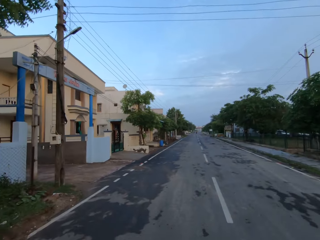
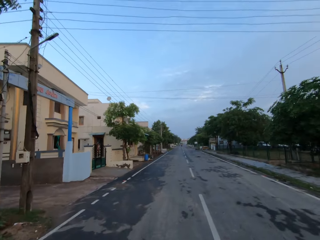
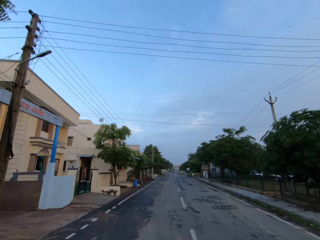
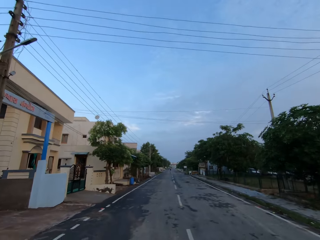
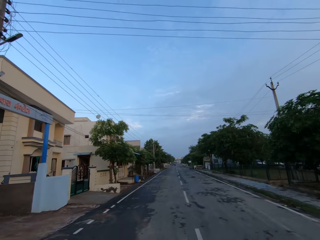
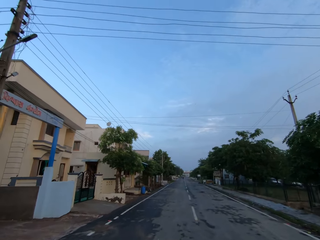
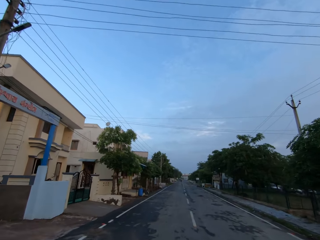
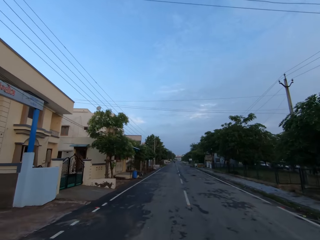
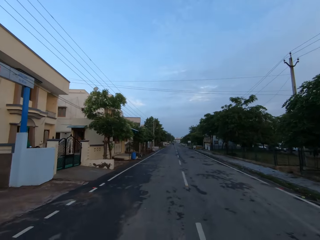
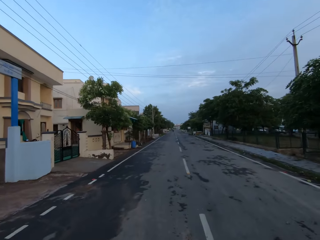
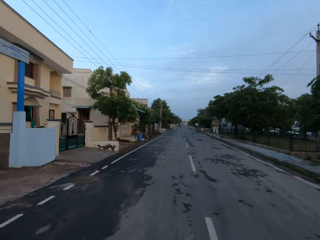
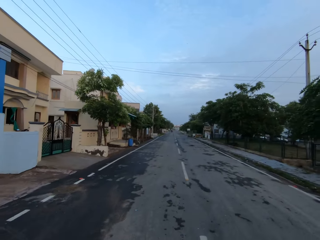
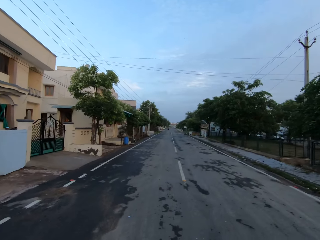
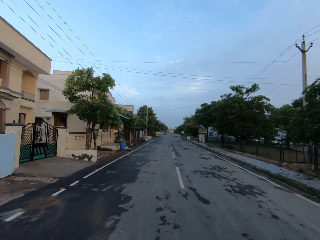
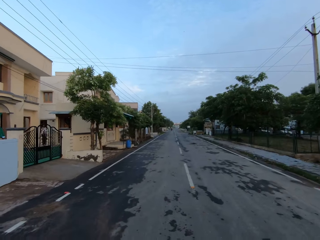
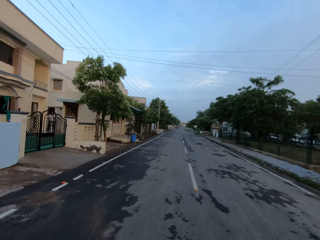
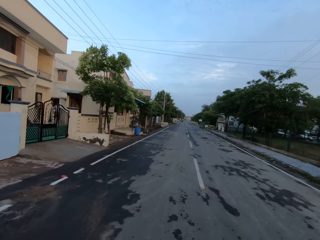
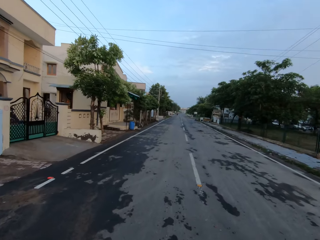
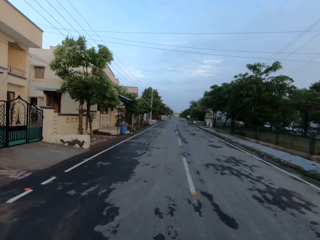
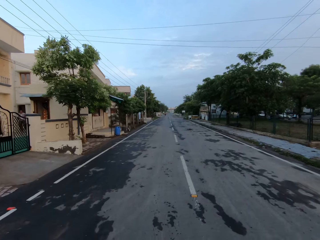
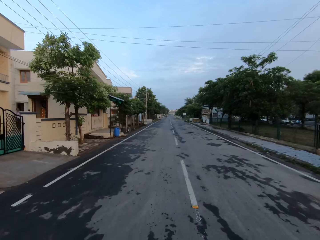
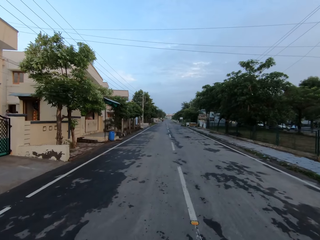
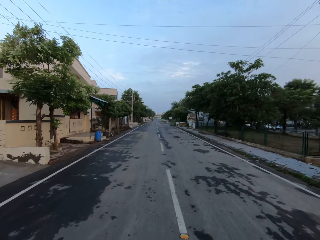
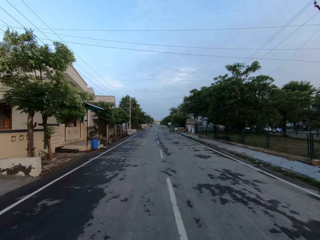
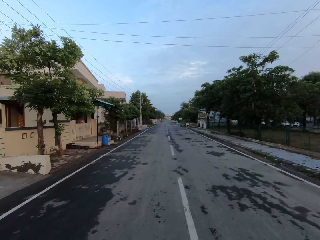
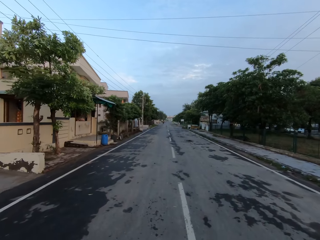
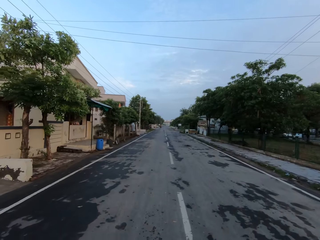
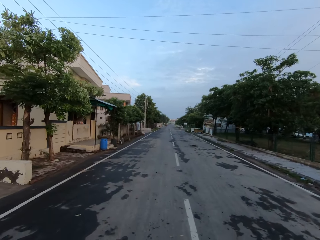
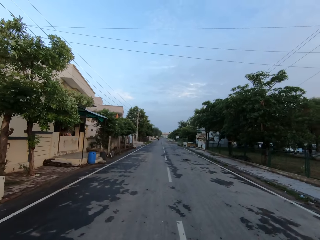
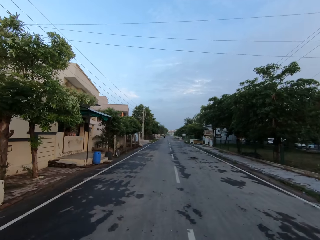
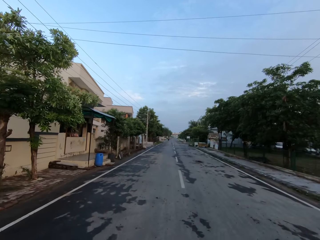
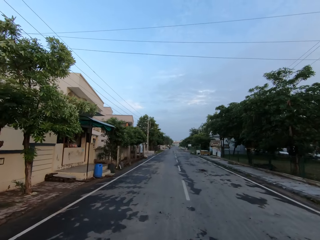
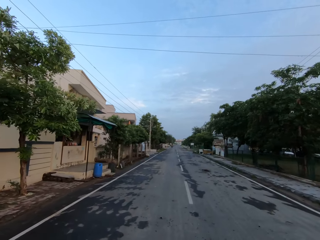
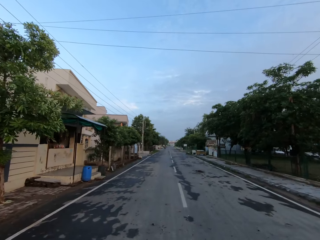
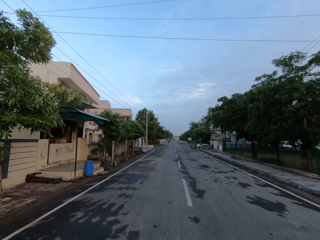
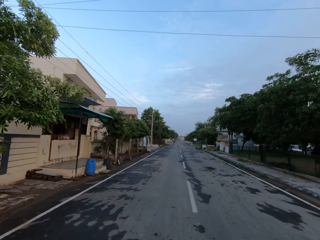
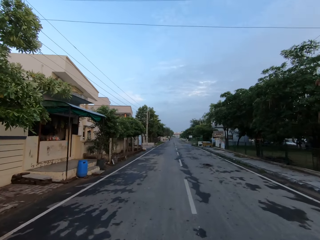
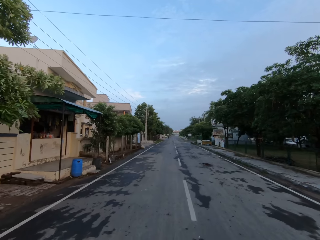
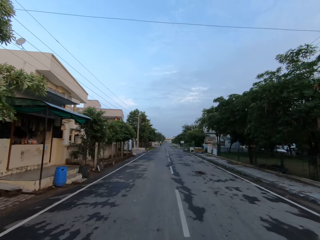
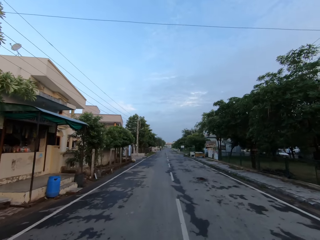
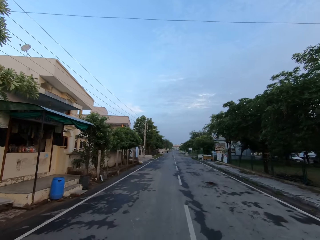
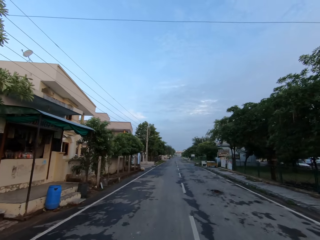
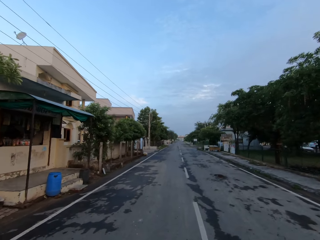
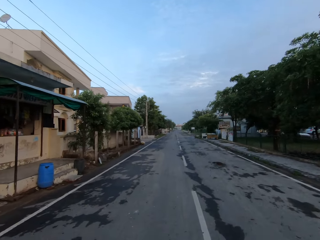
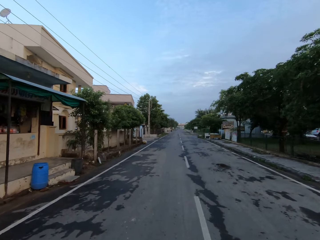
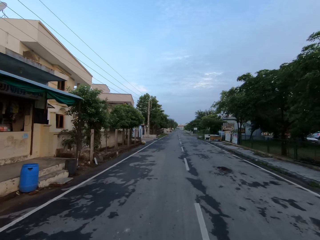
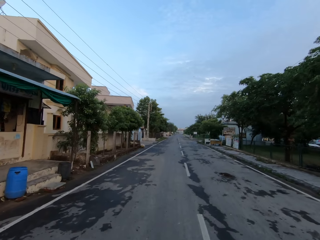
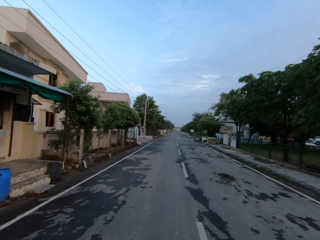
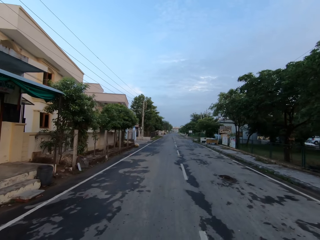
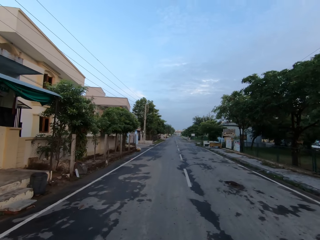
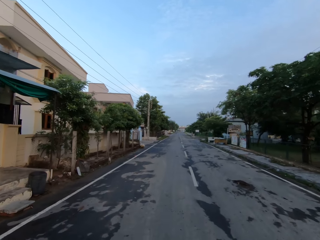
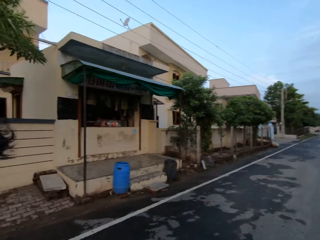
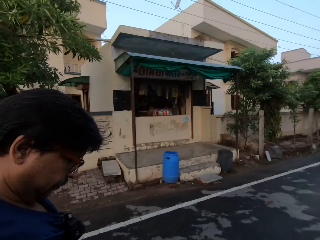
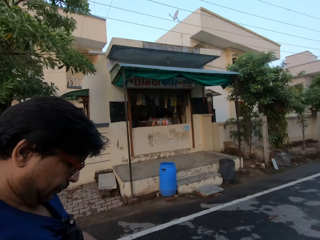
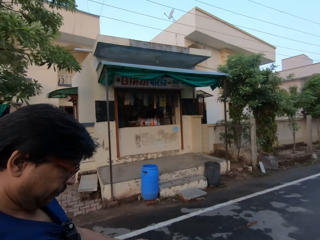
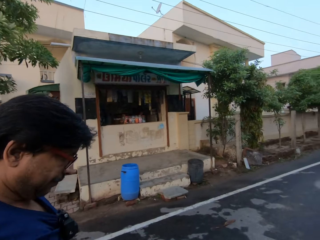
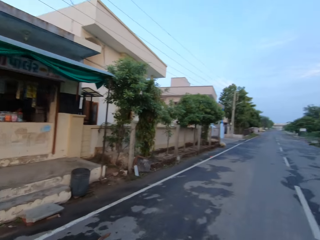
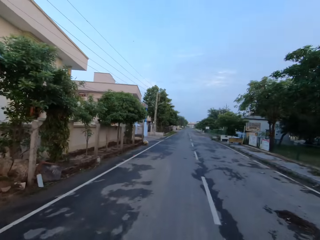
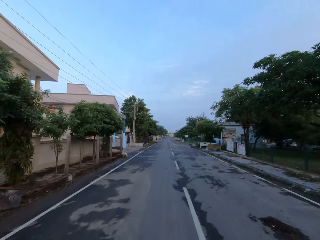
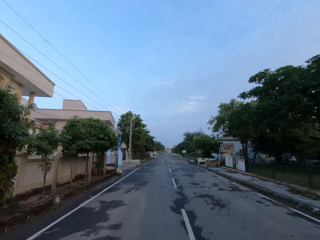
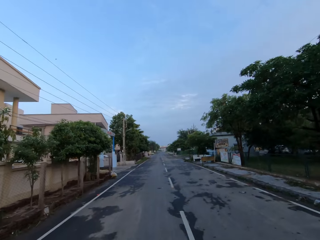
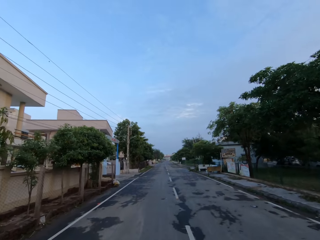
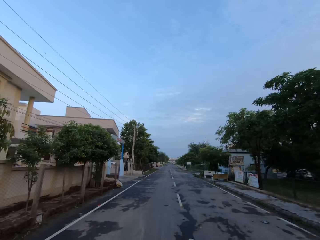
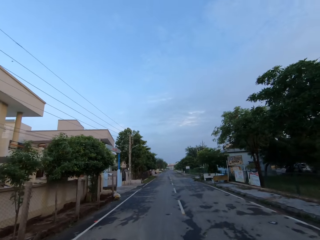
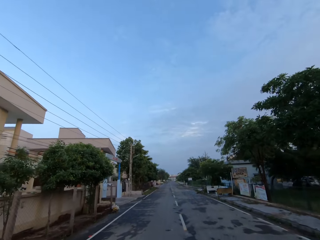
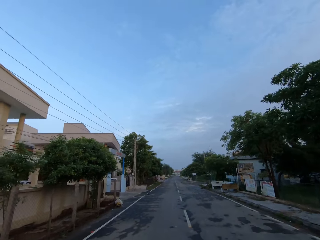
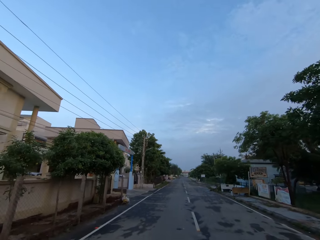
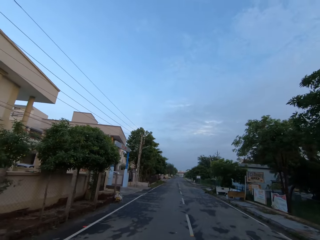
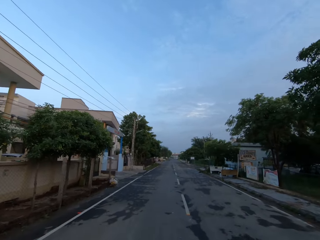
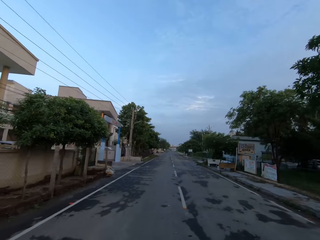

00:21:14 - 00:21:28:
The man speaks to the camera wearer. The camera wearer turns towards the man. They turn away from the man. They speak to the man.

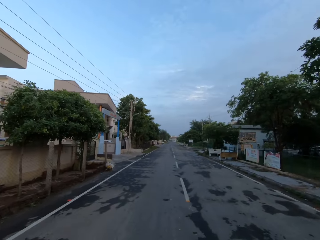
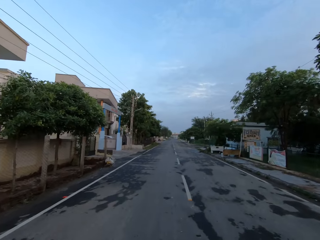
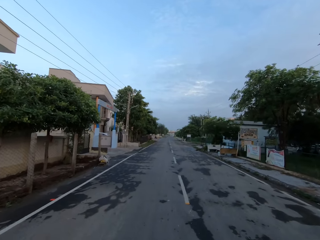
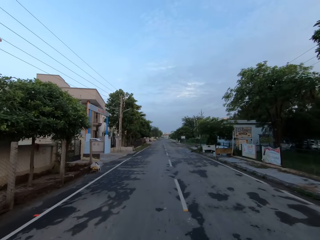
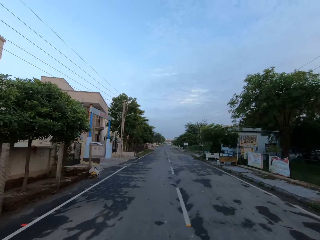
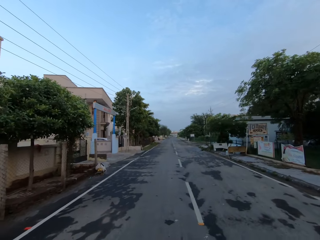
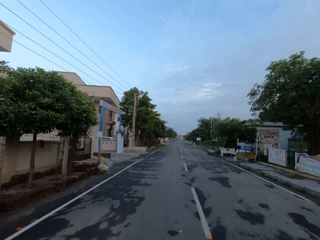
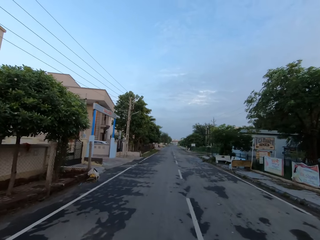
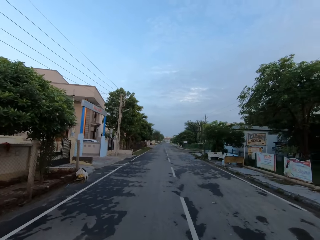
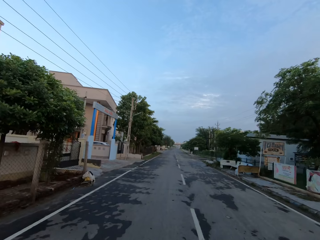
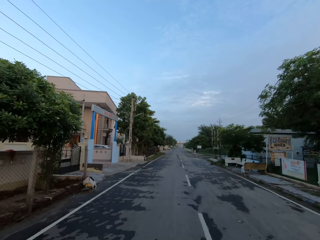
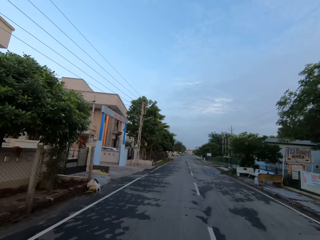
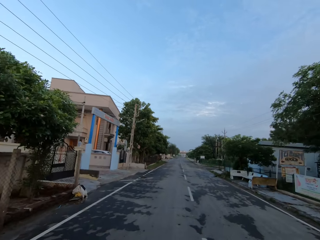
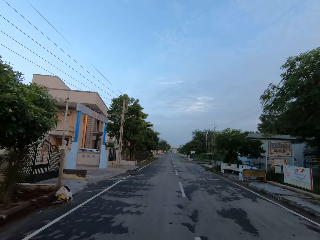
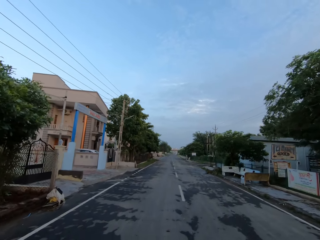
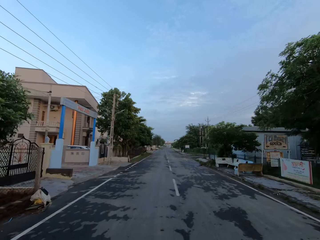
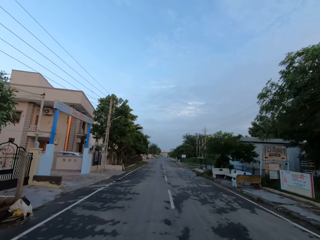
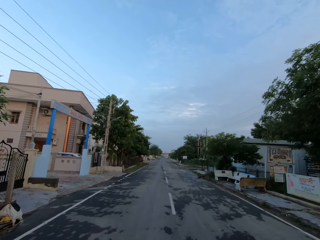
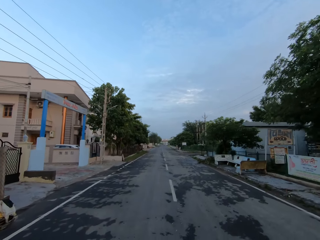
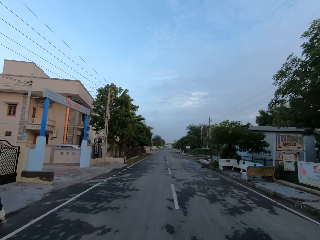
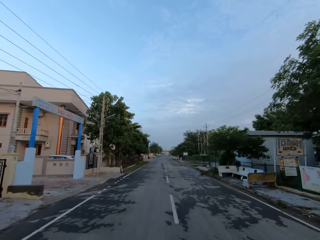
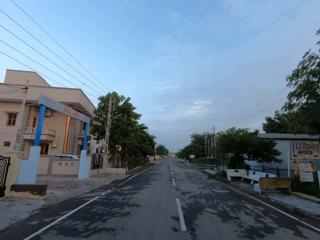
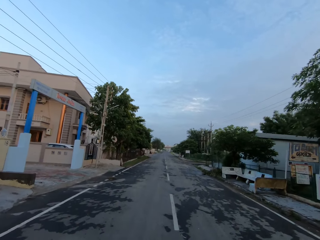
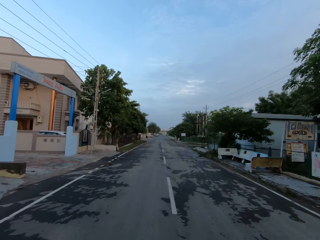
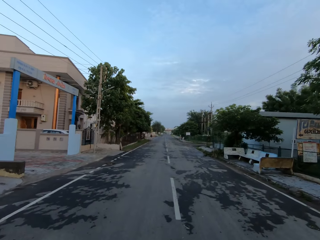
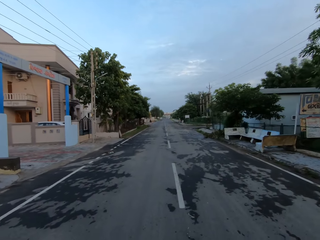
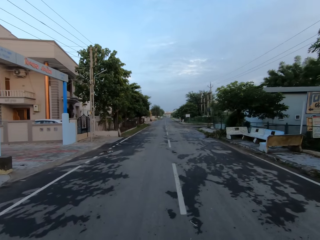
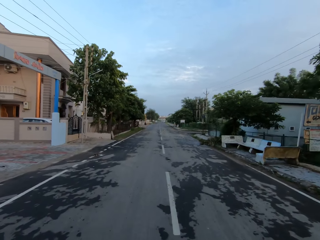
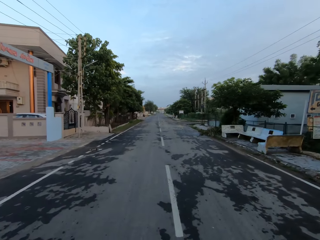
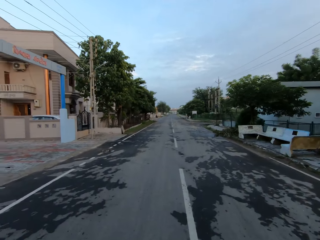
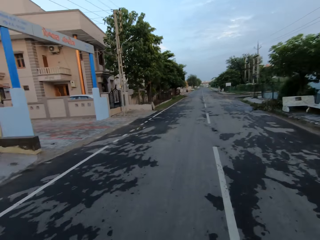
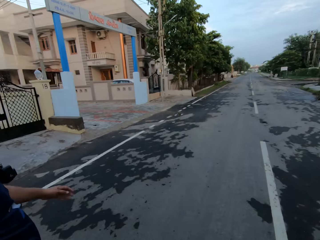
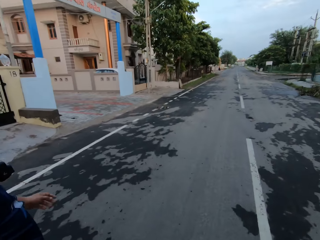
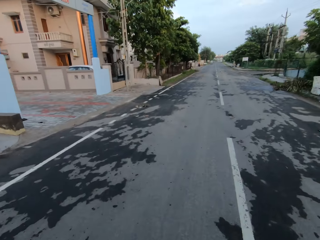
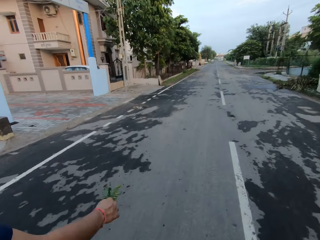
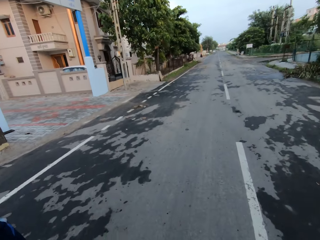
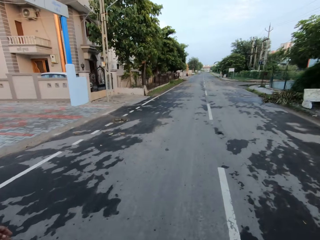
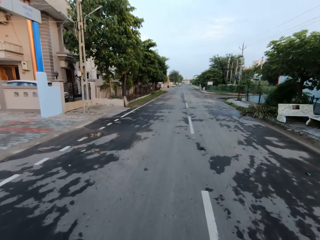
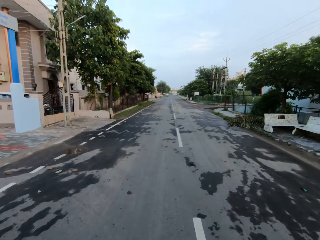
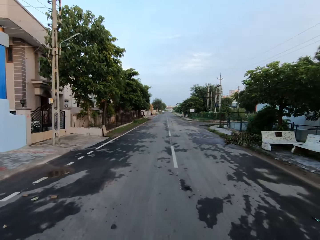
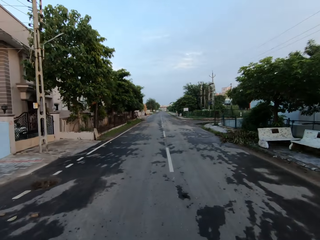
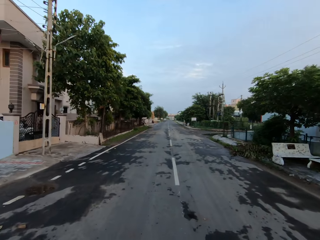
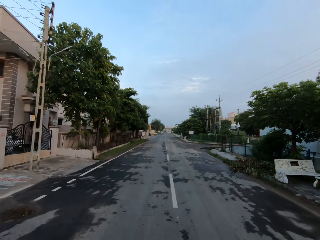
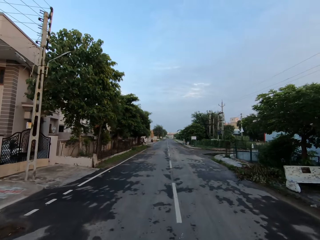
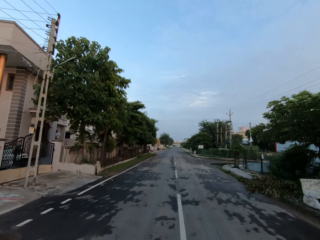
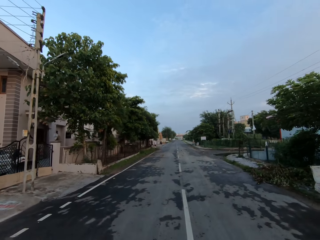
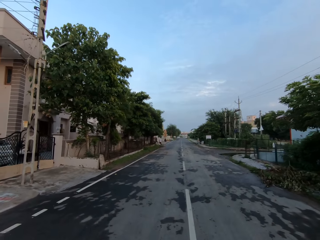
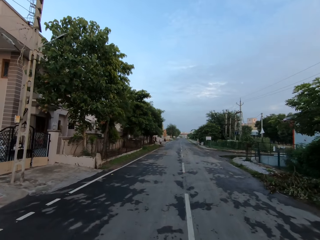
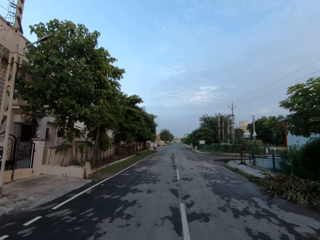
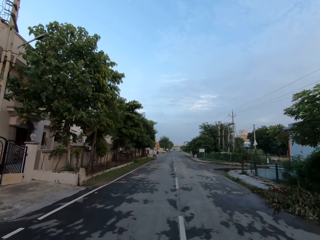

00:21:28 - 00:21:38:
A man speaks to the camera wearer. The camera wearer speaks to the man. The man speaks to the camera wearer. The camera wearer speaks to the man.
